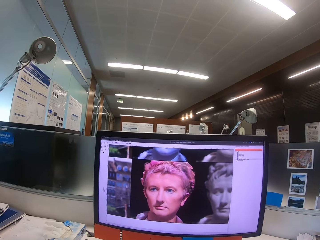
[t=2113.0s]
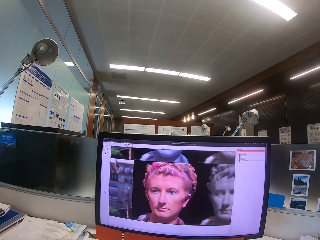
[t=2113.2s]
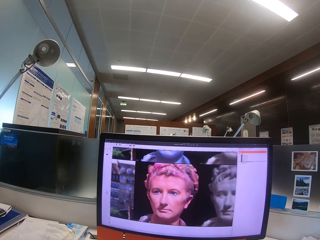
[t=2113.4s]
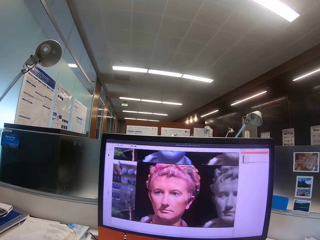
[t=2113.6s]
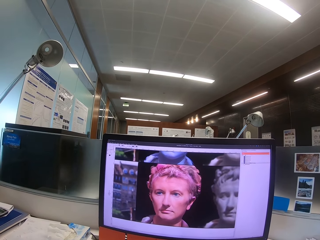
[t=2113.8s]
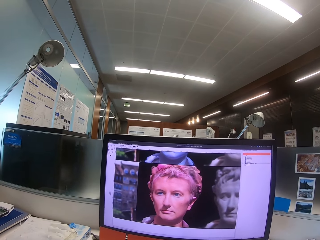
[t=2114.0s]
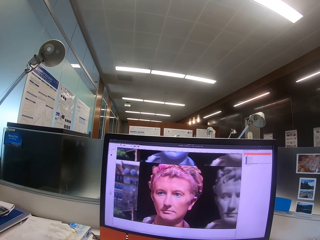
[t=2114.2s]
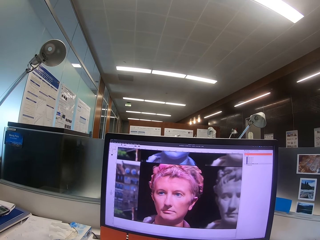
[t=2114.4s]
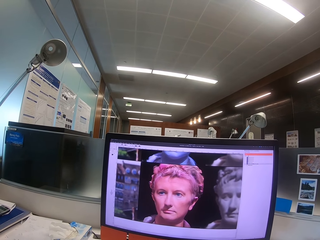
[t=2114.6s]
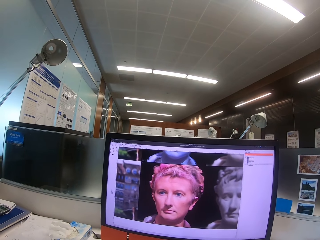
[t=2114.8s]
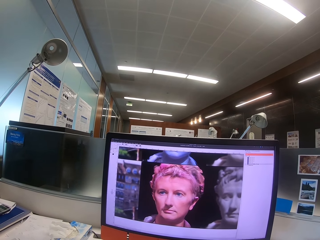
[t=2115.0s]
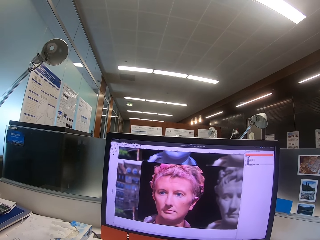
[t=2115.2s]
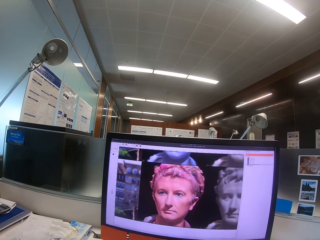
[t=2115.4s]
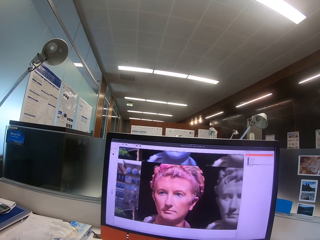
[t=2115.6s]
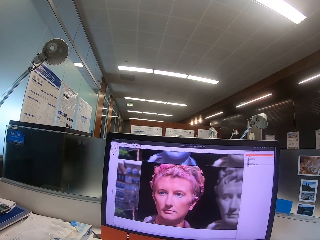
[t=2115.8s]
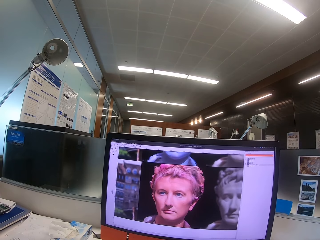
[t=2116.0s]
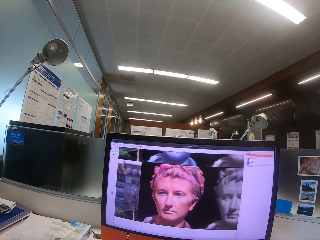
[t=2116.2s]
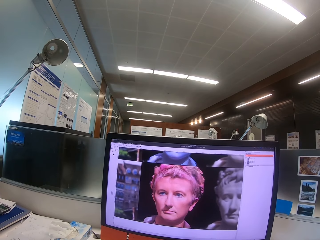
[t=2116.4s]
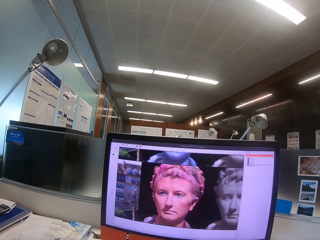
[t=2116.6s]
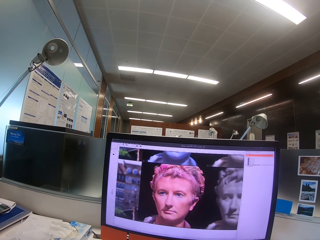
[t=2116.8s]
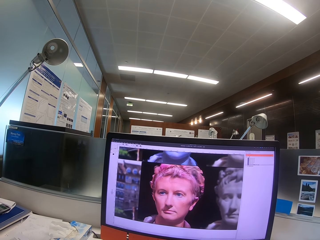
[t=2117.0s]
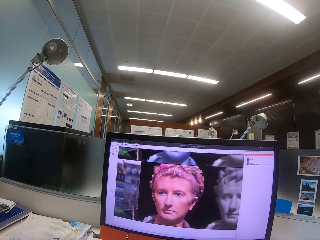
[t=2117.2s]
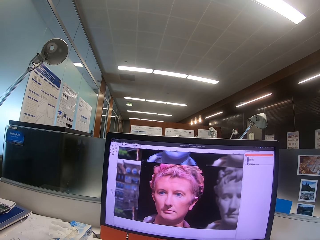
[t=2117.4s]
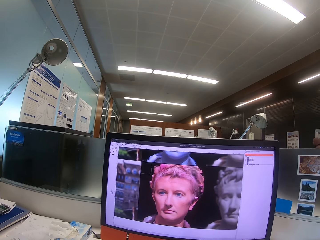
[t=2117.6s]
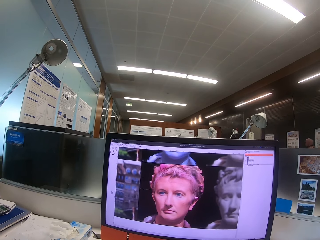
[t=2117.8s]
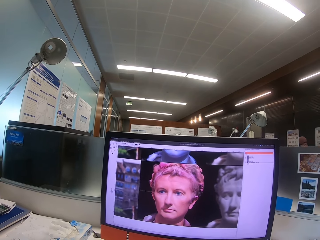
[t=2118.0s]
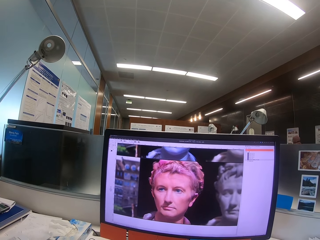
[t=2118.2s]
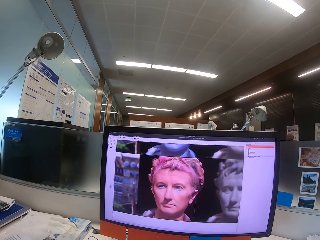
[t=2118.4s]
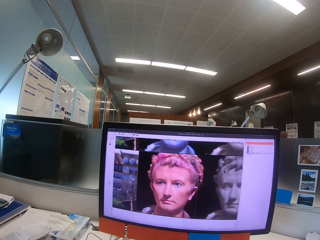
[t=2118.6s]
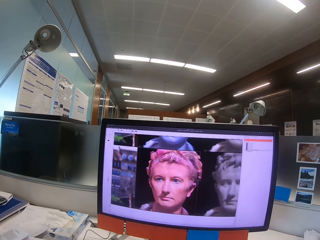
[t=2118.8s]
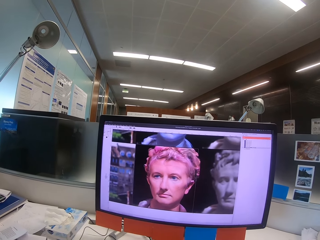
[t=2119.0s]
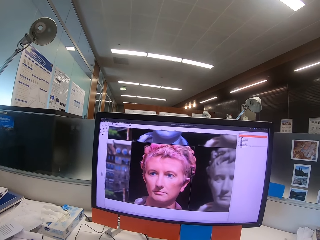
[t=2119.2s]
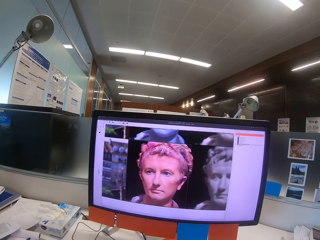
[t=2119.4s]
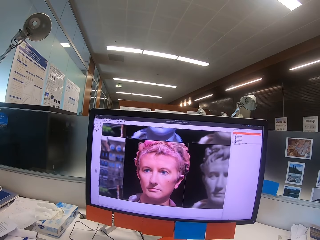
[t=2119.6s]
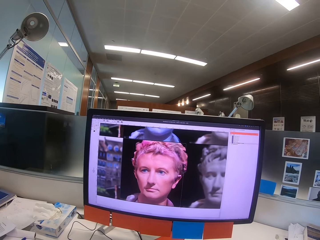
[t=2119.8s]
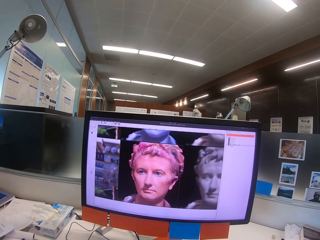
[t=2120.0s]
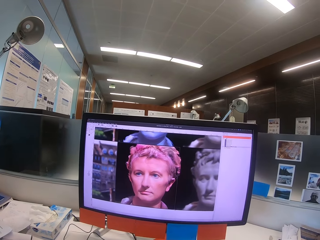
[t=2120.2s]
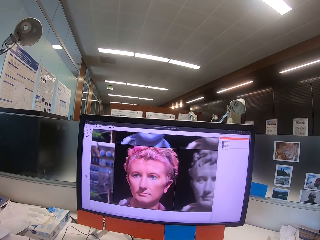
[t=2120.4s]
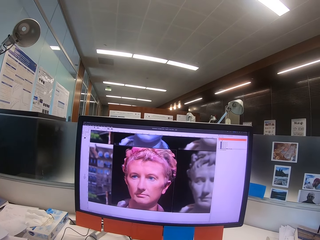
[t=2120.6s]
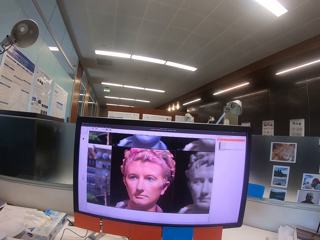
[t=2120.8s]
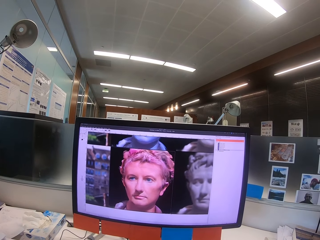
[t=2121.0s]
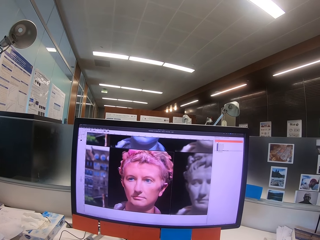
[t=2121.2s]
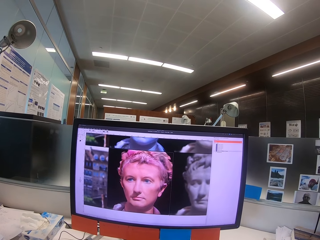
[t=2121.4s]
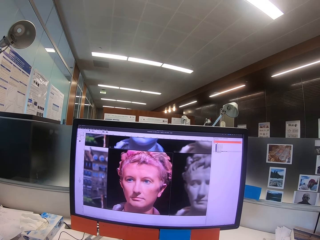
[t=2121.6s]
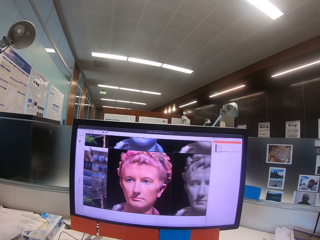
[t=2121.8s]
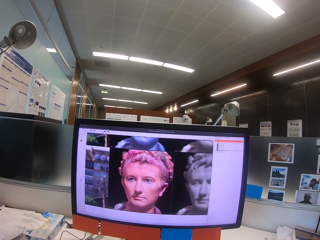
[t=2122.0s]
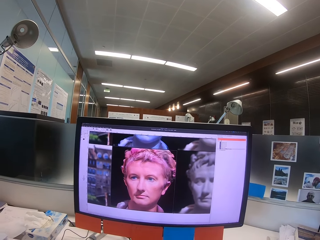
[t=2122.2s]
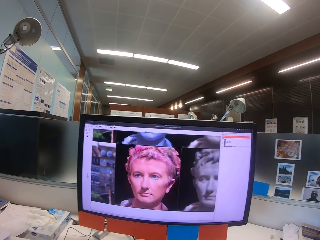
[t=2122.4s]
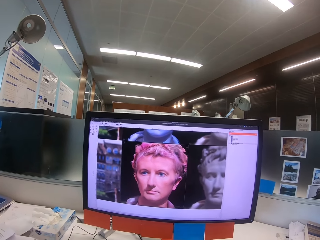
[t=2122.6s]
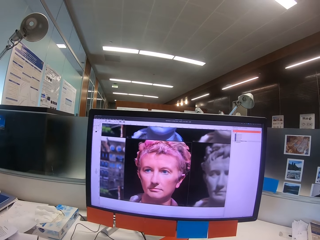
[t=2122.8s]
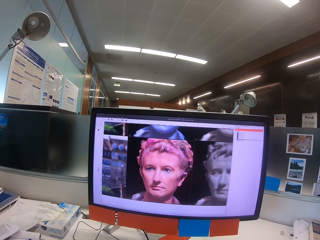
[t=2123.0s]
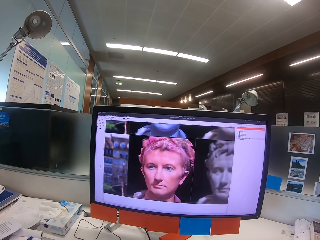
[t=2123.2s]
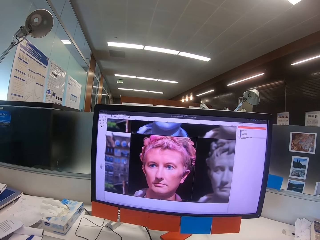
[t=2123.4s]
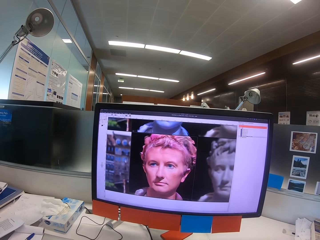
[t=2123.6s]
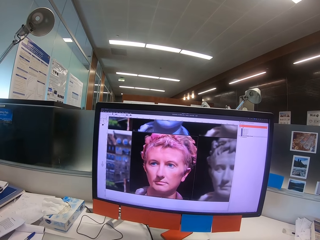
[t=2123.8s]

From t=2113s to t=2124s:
The camera wearer looks at the machine.

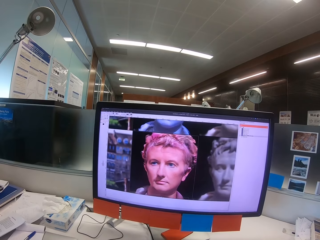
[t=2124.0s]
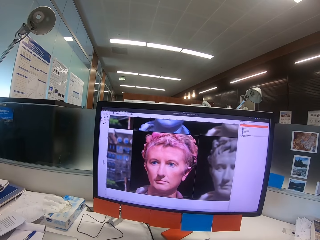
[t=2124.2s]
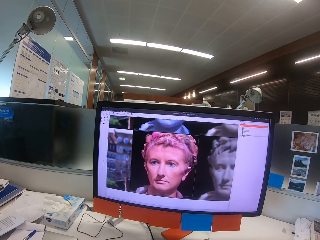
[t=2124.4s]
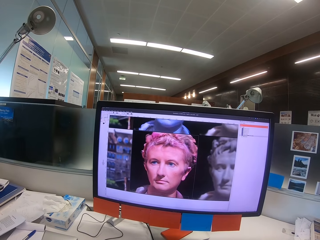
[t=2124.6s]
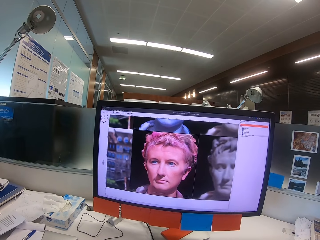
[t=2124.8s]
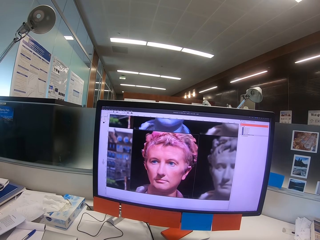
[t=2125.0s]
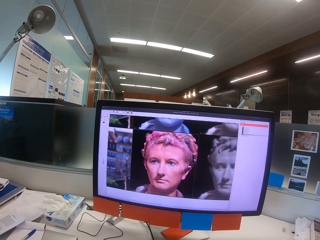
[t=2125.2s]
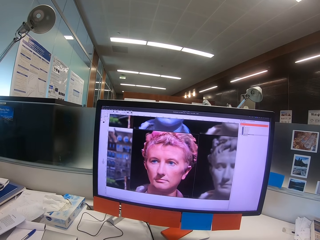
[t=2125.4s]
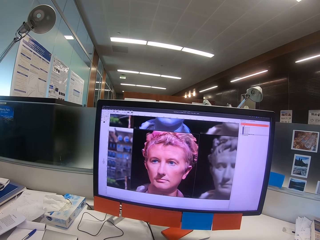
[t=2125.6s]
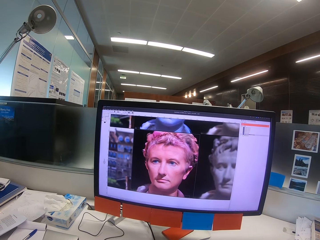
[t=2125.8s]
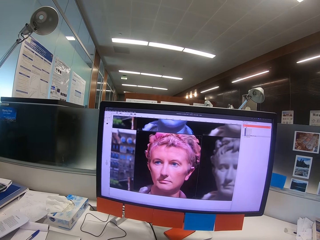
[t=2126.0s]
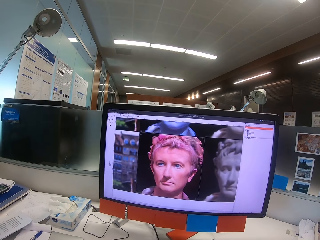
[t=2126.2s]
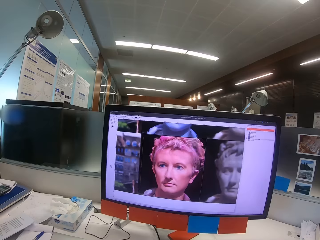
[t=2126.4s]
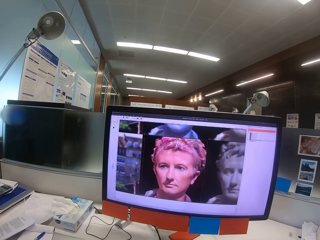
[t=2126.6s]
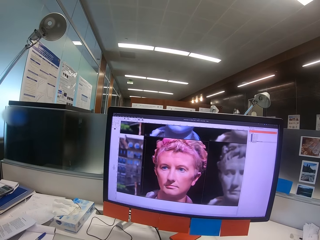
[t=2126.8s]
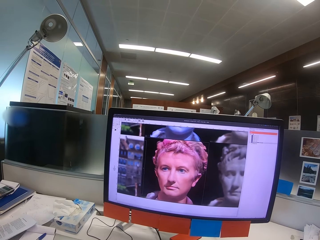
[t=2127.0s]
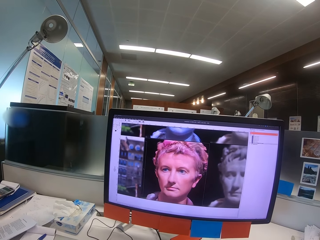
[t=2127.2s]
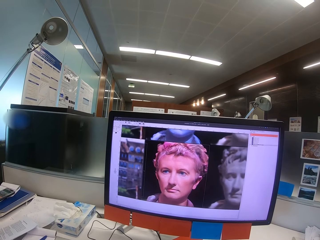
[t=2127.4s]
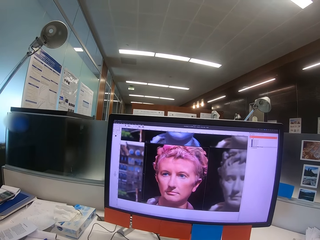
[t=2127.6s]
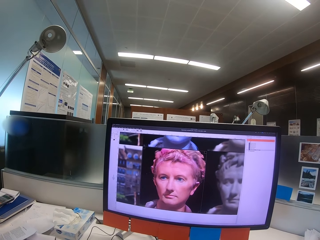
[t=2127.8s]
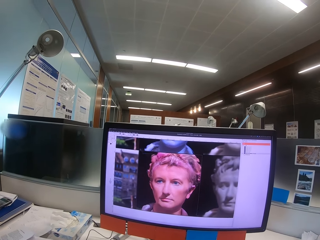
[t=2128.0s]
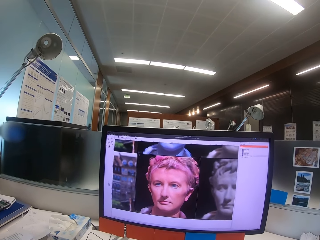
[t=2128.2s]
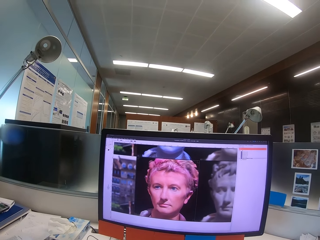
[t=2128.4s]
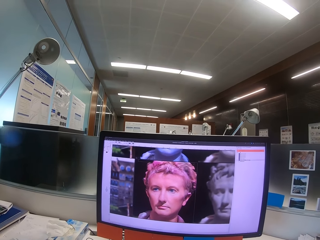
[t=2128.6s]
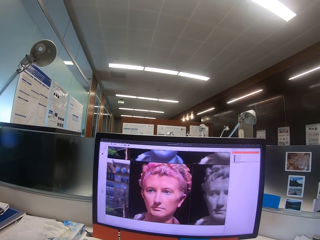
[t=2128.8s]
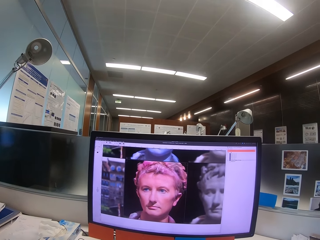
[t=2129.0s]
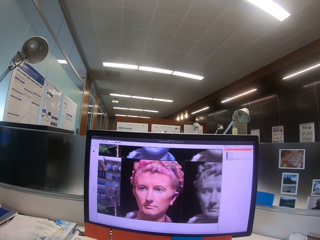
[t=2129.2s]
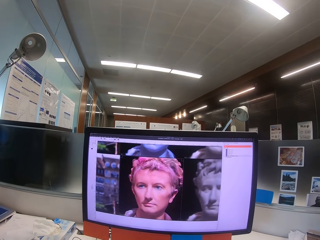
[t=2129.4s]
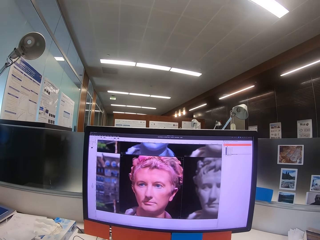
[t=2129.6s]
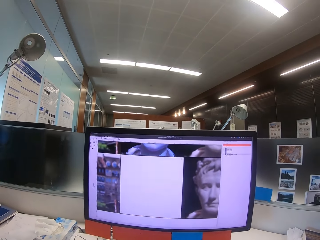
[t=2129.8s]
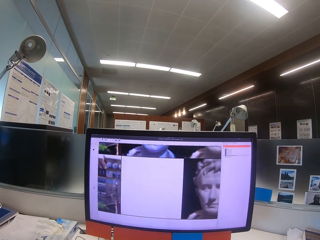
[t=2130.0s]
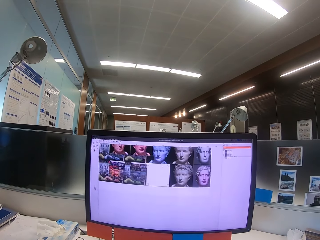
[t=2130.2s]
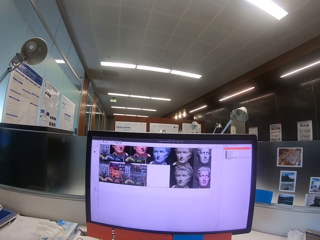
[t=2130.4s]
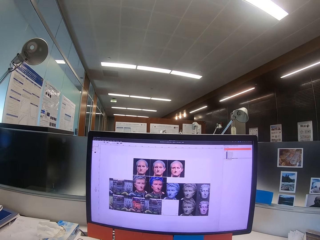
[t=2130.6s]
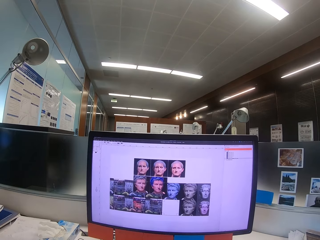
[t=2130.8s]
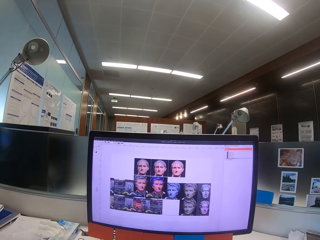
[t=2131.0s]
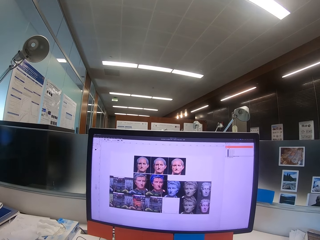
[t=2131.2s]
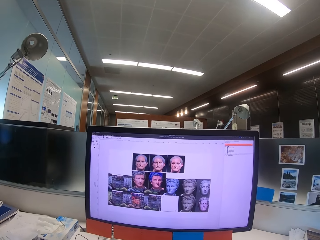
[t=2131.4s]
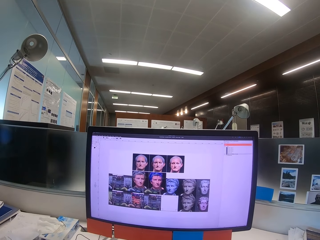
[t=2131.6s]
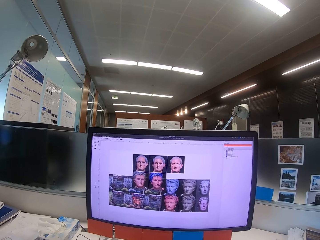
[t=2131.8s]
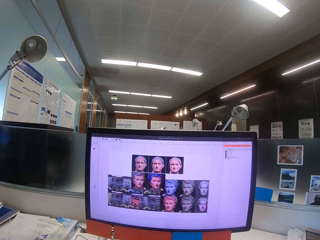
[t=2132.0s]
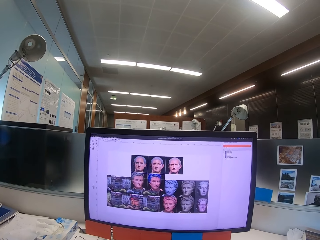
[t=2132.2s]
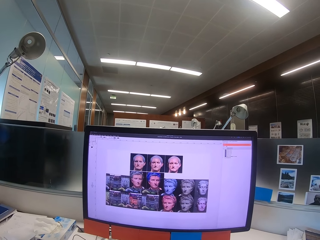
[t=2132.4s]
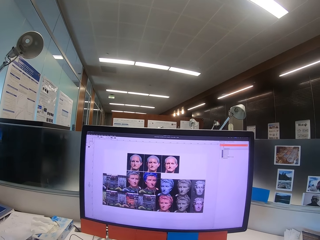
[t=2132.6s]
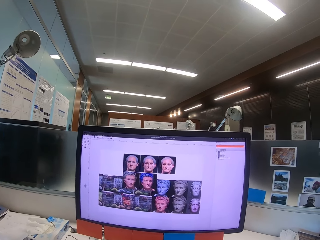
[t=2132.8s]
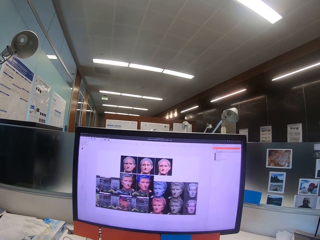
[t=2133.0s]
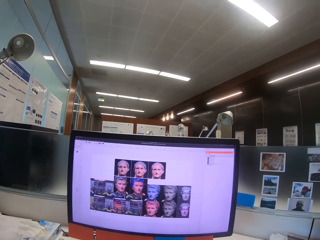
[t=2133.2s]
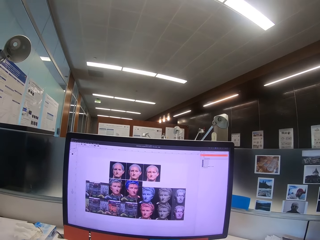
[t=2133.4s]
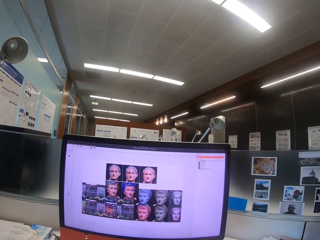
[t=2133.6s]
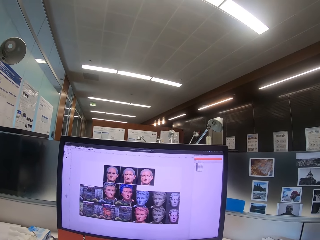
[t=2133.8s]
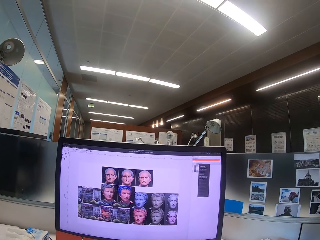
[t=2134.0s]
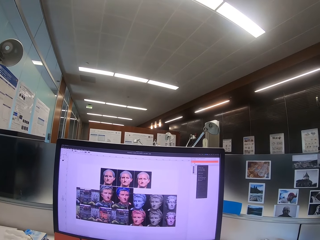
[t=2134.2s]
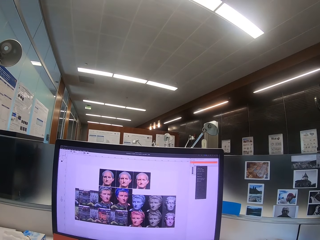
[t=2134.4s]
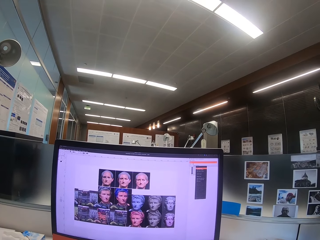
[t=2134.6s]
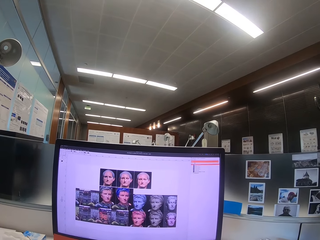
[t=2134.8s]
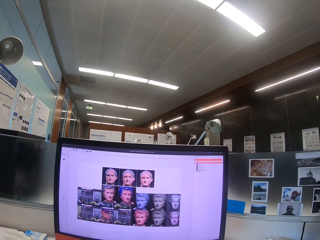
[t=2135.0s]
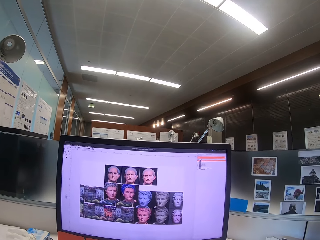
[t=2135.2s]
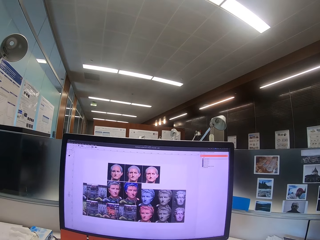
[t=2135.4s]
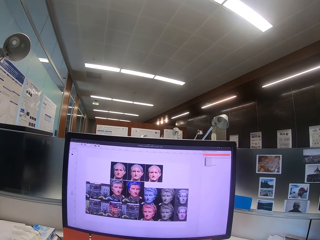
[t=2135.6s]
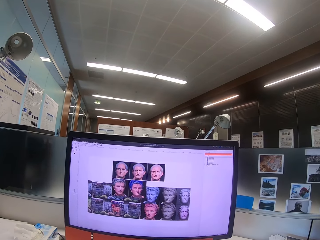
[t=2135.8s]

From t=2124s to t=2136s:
The camera wearer operates a machine.
